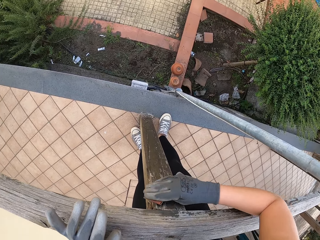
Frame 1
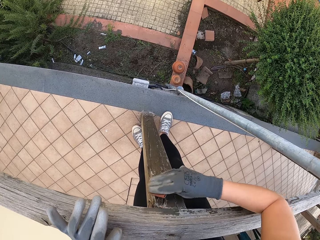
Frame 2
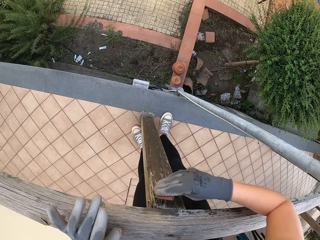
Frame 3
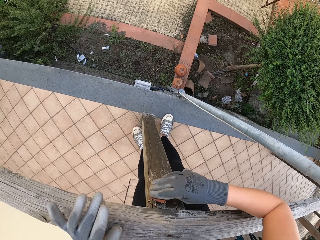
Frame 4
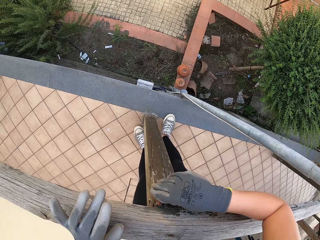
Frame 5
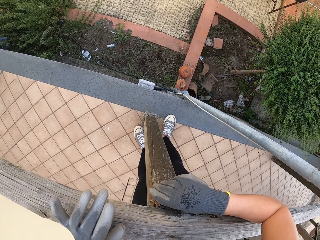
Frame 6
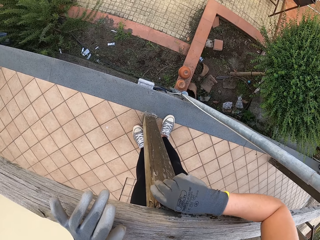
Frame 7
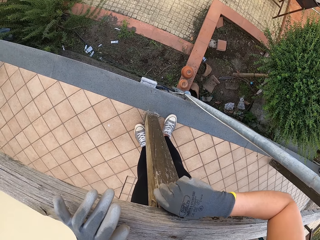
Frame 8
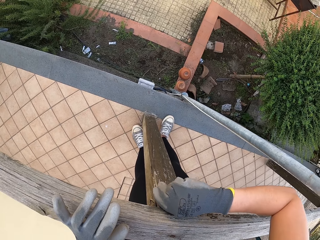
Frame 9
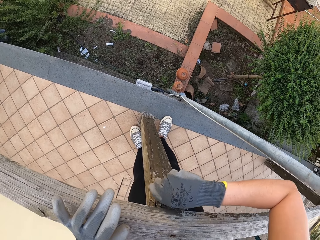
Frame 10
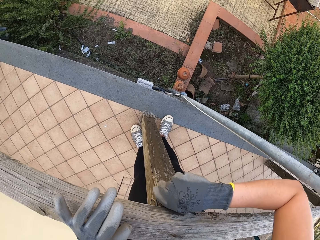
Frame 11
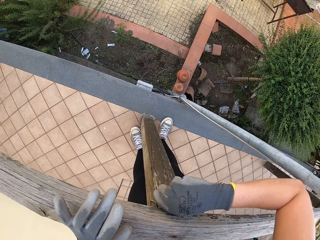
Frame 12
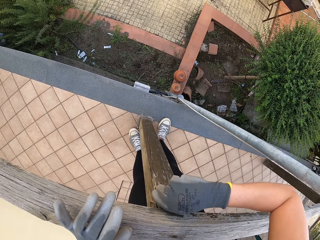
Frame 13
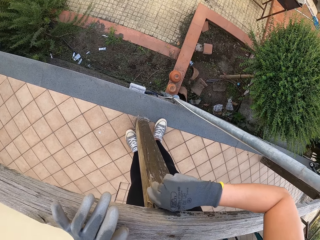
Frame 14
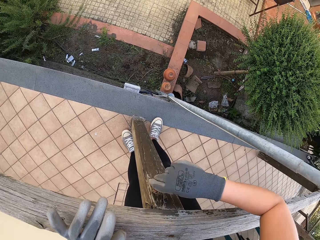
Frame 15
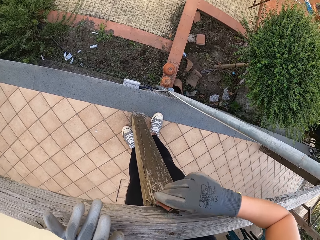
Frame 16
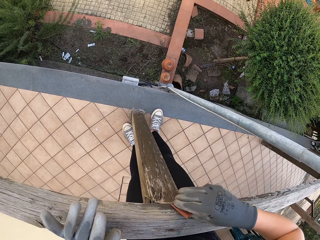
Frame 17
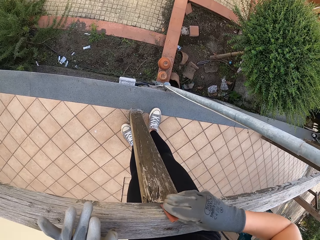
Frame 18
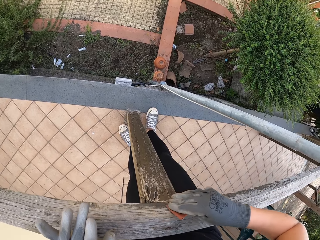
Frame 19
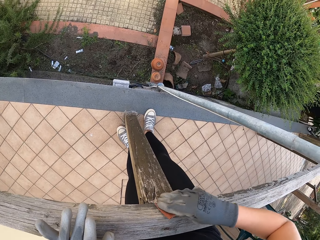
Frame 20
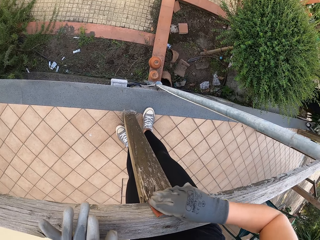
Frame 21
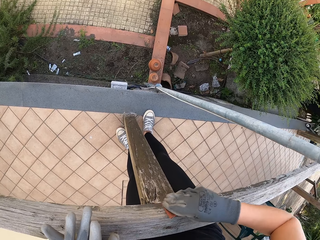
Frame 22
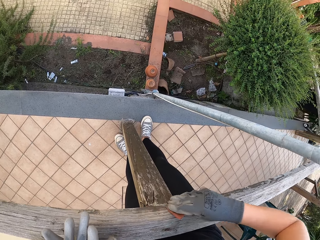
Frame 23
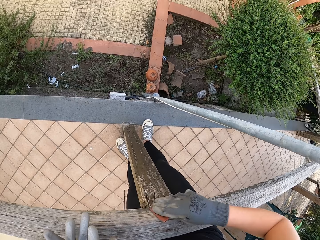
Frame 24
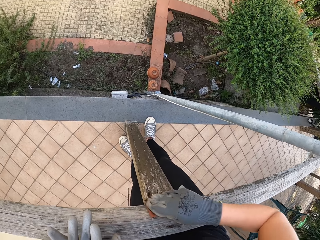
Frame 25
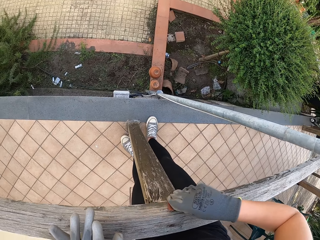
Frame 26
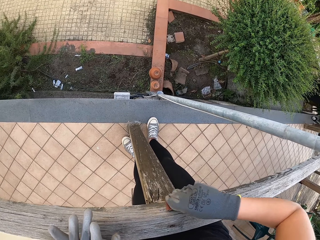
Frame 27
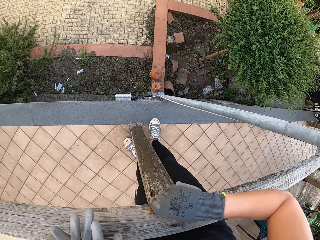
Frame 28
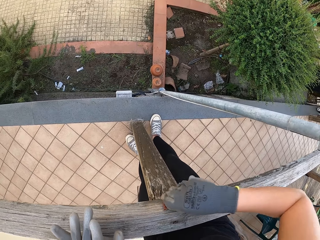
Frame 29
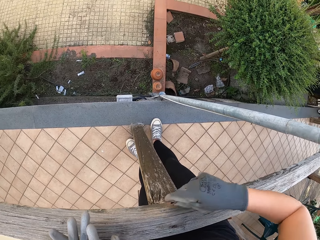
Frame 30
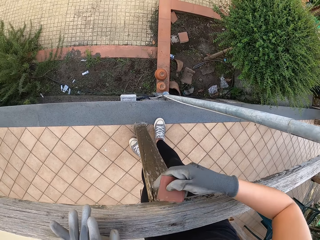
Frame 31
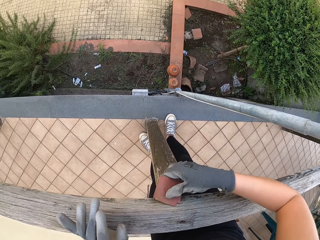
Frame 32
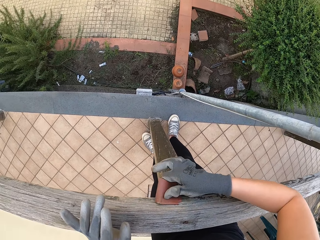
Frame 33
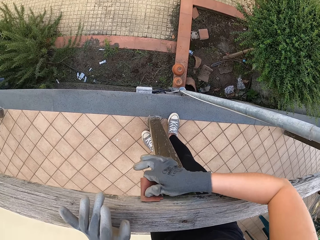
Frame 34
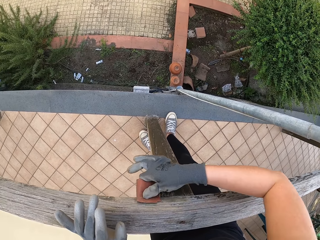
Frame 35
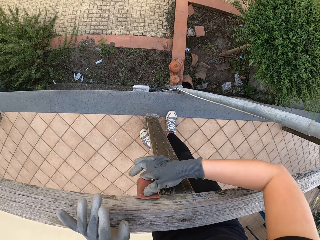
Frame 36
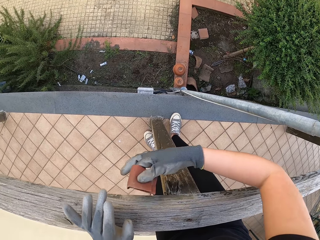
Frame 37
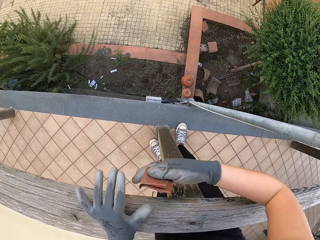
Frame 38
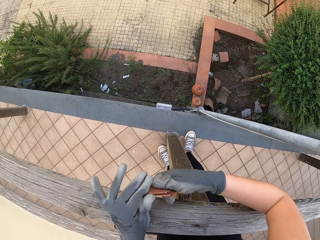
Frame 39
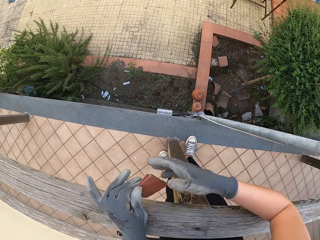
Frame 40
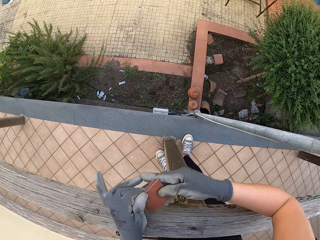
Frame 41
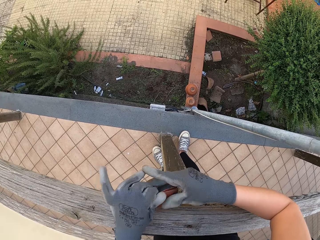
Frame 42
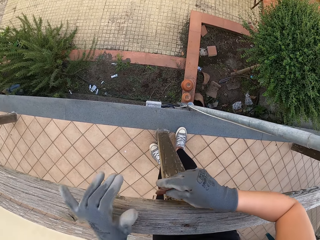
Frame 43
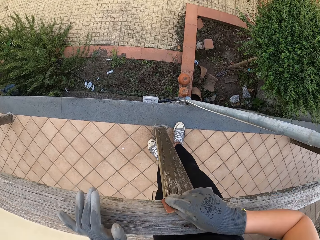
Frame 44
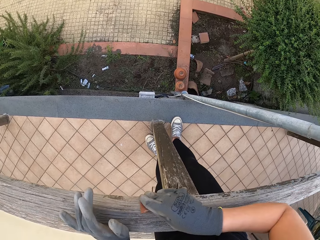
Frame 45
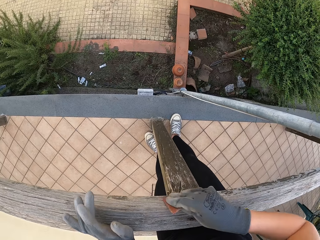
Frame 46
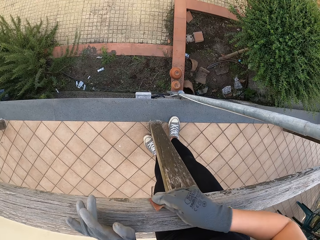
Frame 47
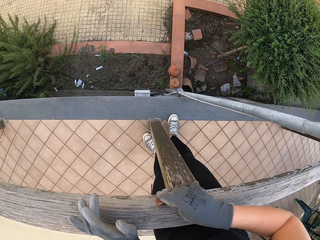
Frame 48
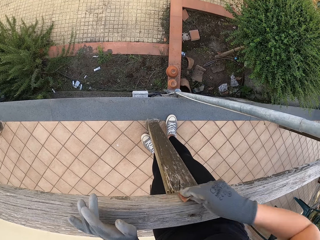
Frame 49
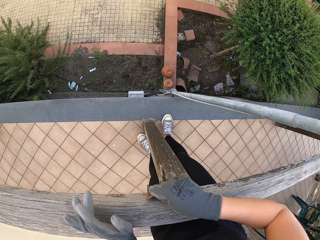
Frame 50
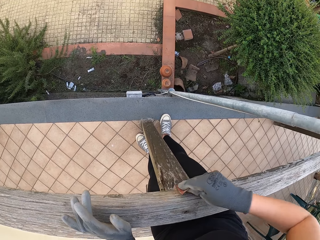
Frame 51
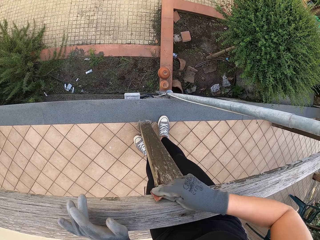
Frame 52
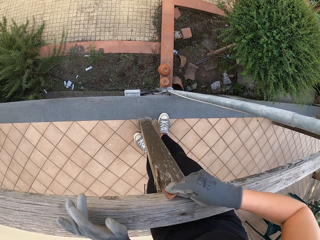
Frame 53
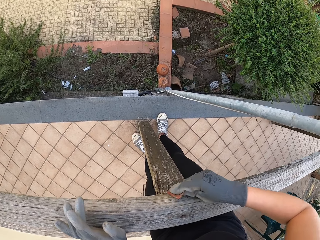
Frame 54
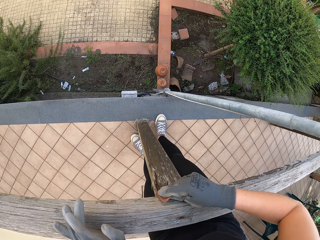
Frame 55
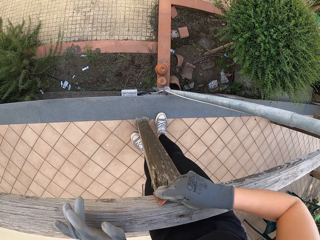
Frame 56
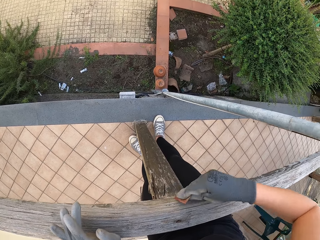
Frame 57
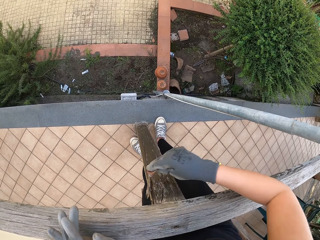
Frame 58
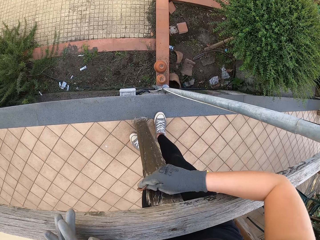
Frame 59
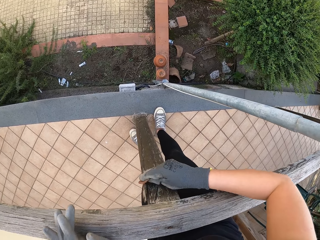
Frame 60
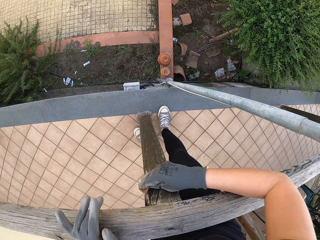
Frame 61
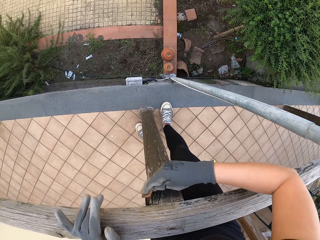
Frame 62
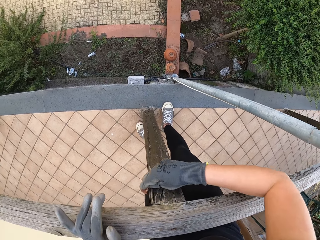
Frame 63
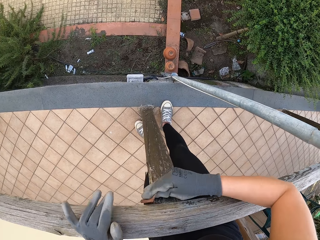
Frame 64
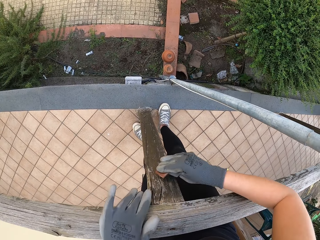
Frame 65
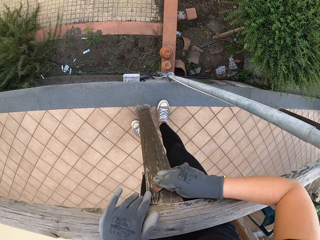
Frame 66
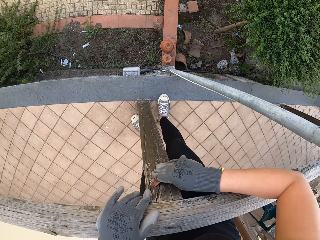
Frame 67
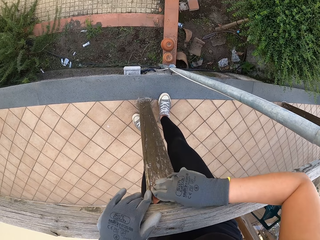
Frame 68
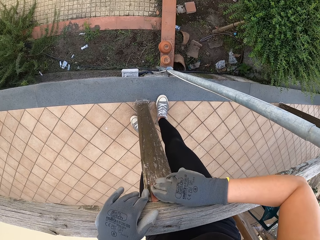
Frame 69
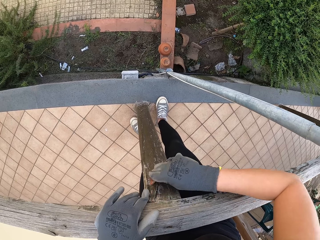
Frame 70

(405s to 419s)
The camera wearer turns over the sandpaper. They smoothen the wood with the sandpaper.

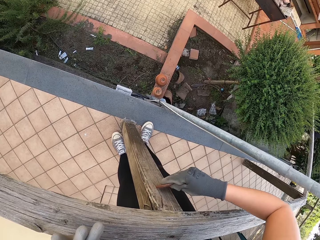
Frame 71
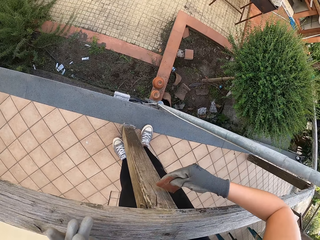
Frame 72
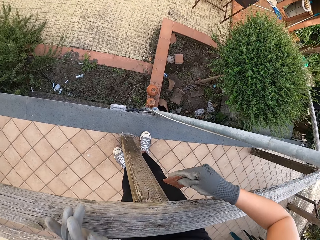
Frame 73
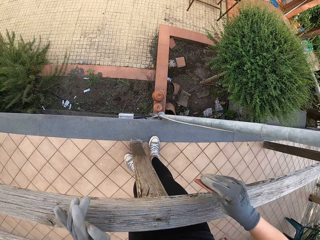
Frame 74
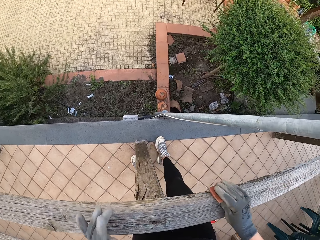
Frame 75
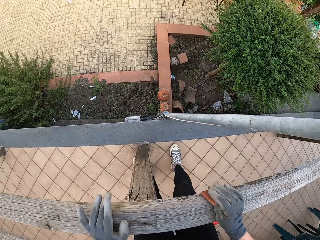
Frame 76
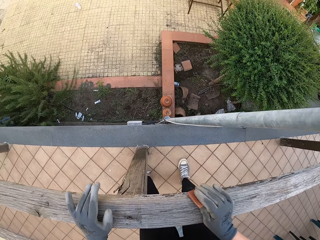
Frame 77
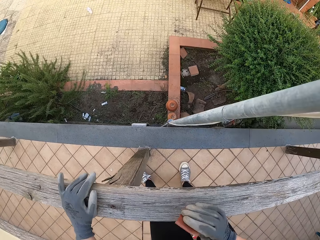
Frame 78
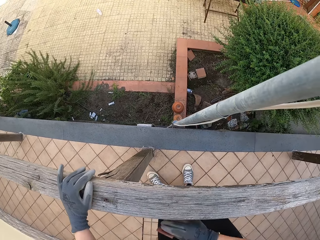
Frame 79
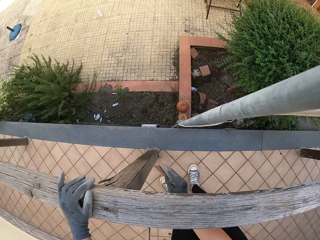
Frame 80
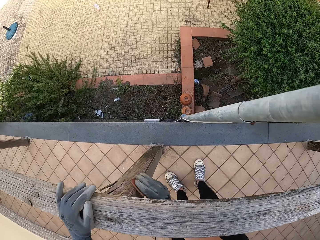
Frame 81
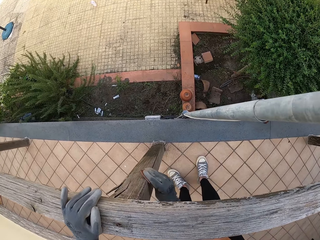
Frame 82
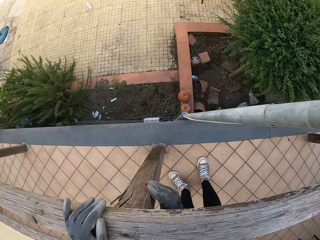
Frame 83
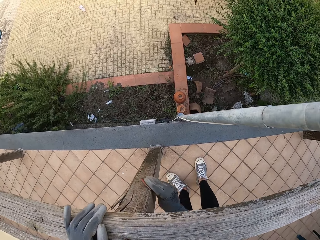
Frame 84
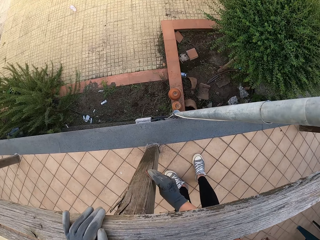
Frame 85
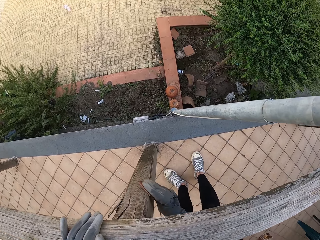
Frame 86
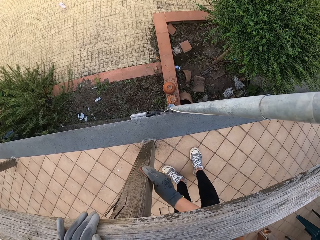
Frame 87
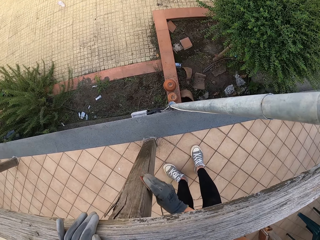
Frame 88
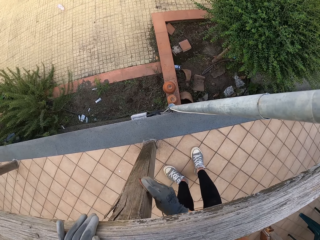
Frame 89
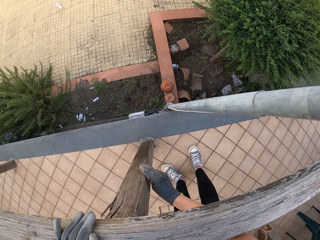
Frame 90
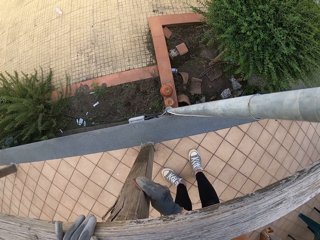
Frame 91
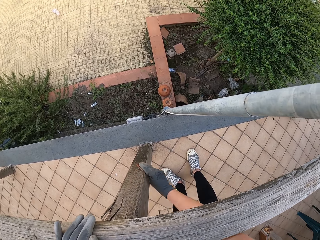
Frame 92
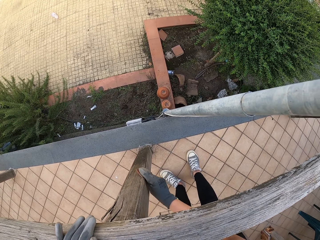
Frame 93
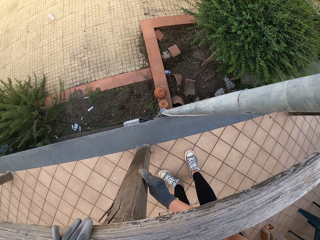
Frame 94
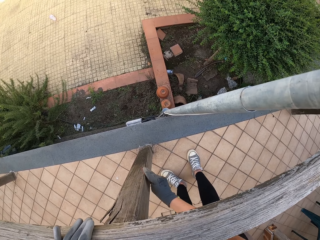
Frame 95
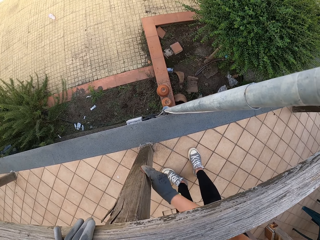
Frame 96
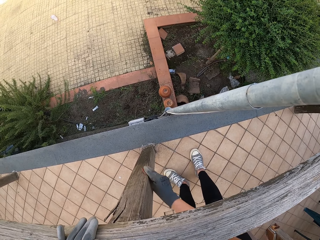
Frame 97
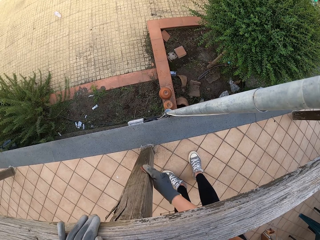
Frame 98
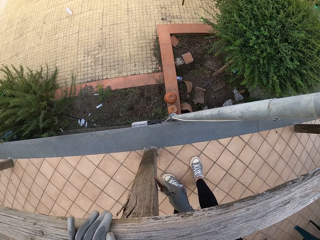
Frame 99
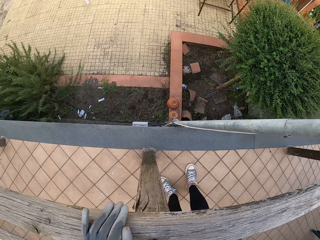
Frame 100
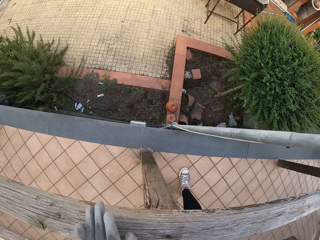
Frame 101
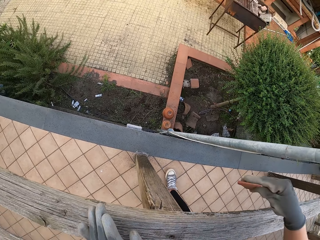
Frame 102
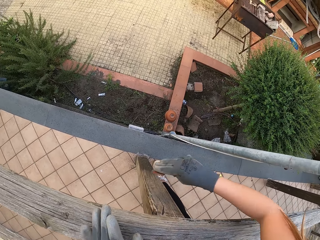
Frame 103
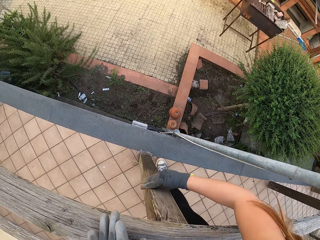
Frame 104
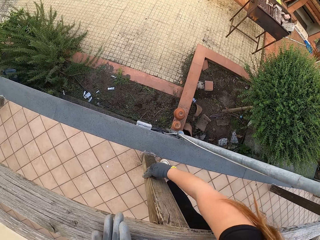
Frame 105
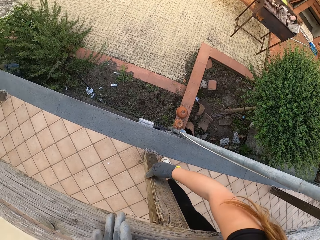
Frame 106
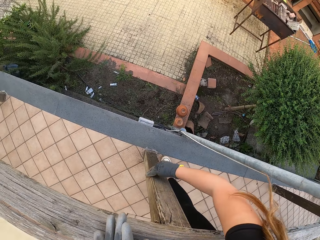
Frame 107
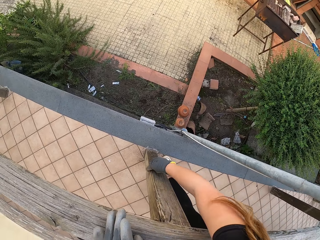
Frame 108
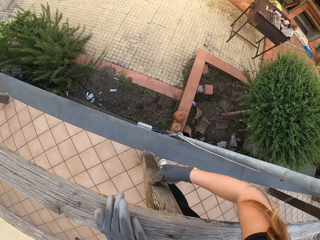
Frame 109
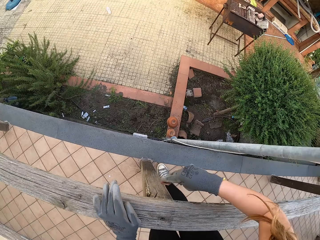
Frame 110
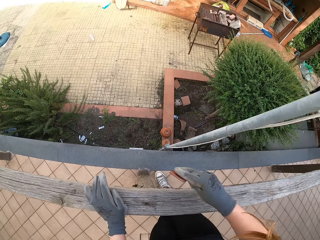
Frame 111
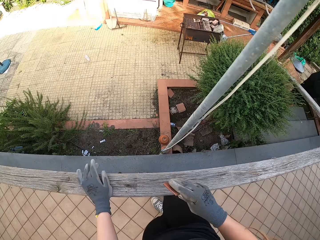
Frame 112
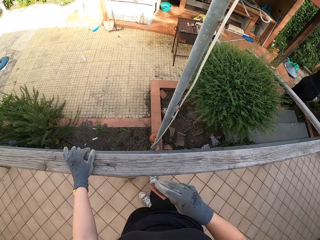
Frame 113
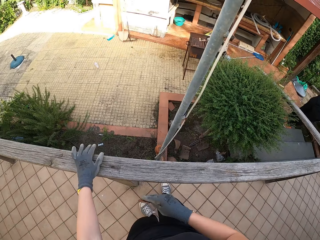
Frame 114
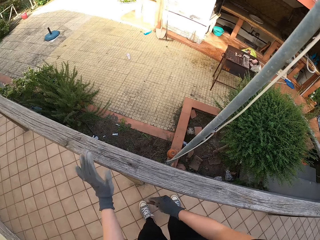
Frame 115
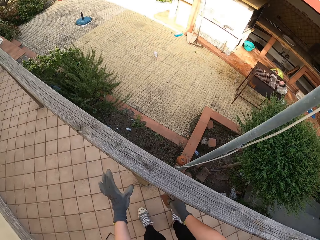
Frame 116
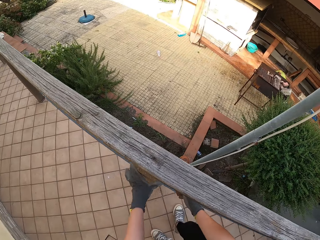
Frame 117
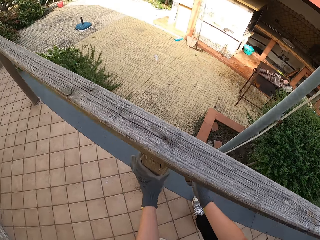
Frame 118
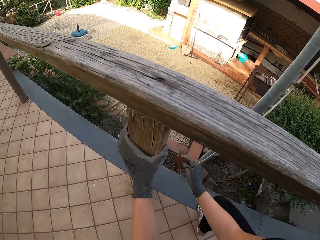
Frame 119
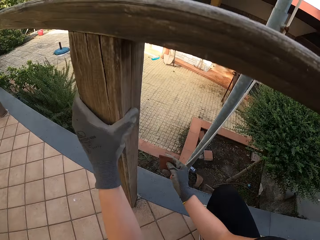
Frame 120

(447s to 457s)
The camera wearer looks at the wood. They smoothen the wood with the sandpaper.
